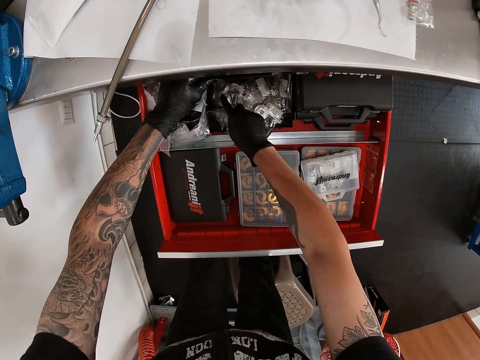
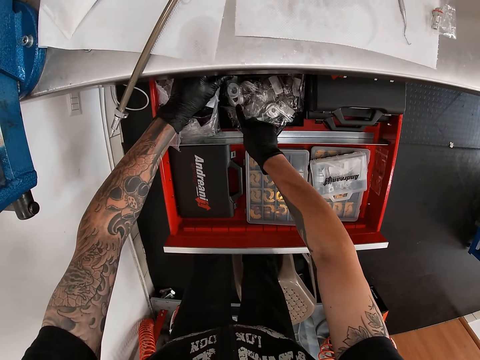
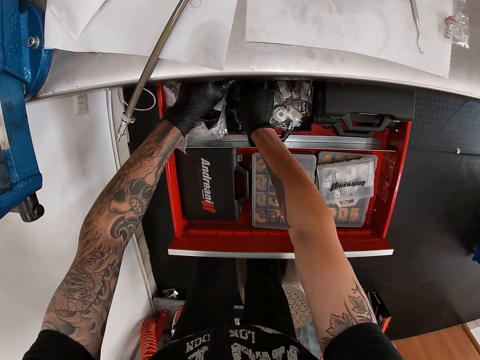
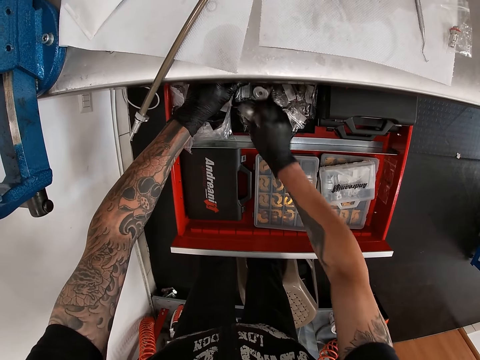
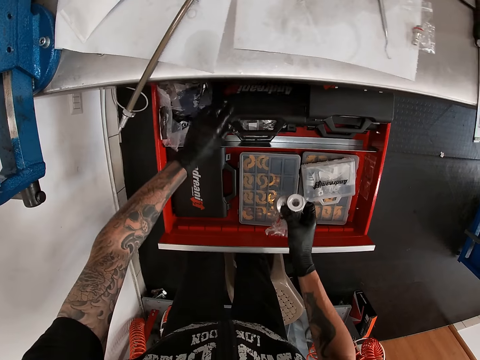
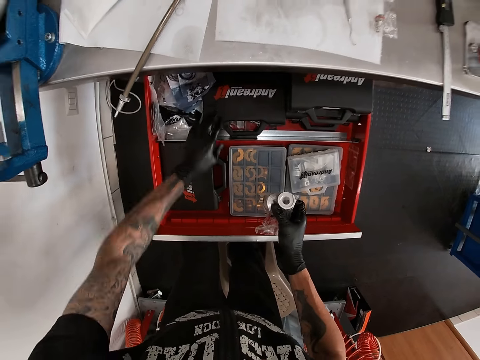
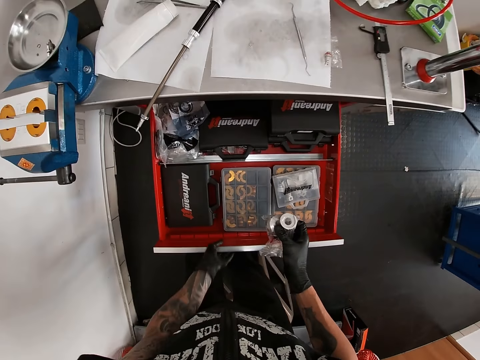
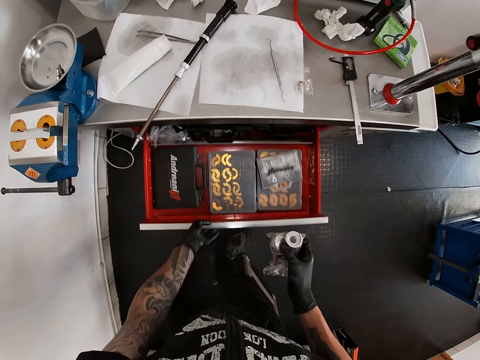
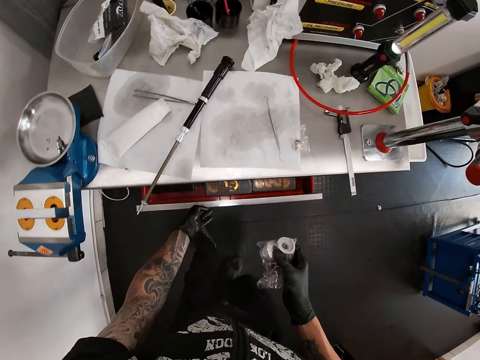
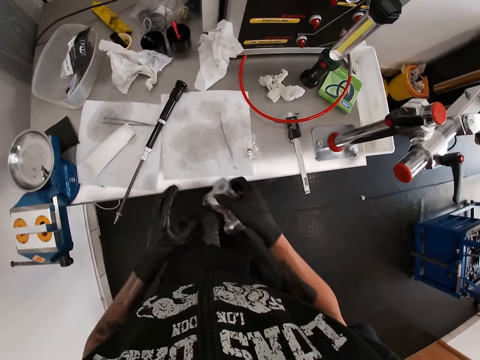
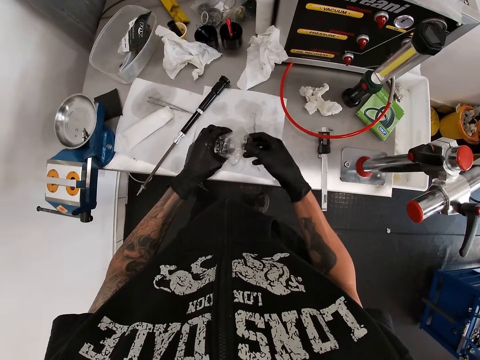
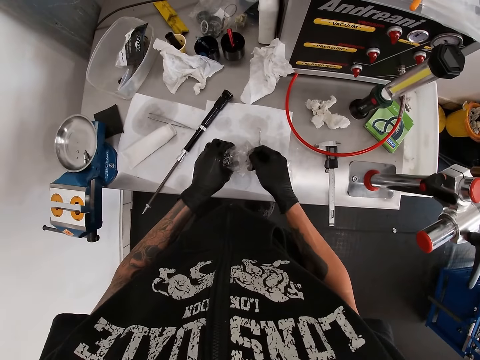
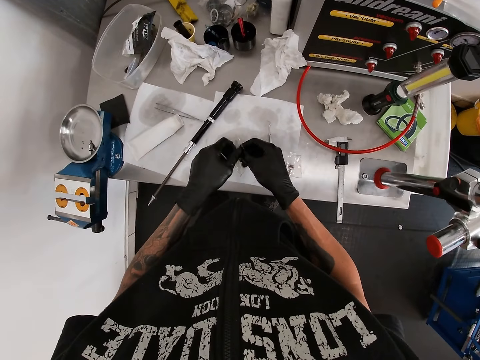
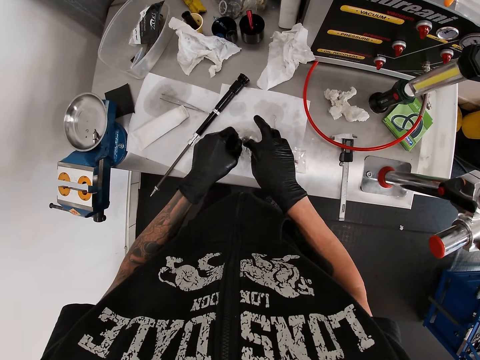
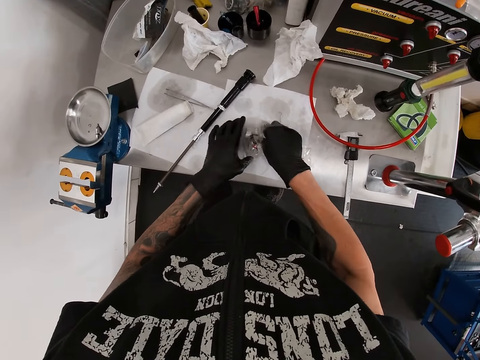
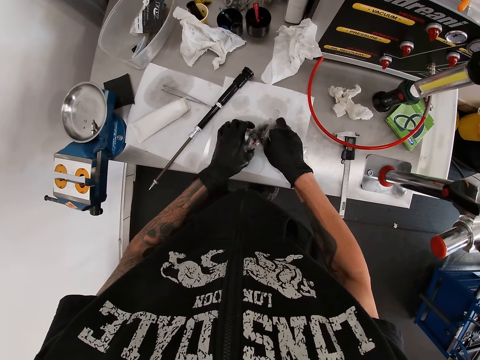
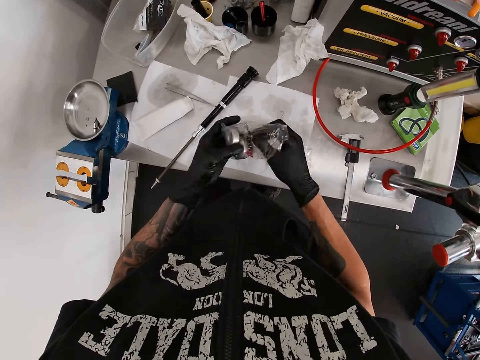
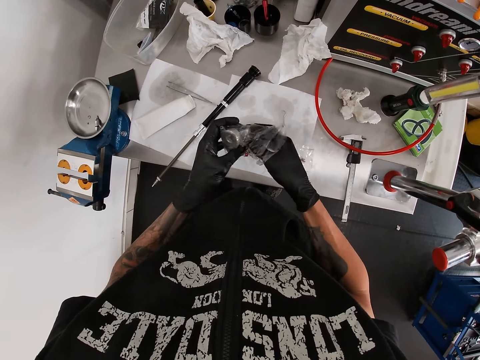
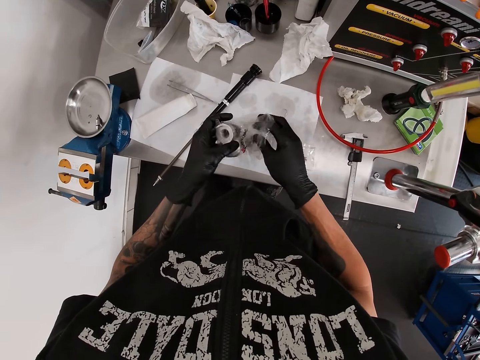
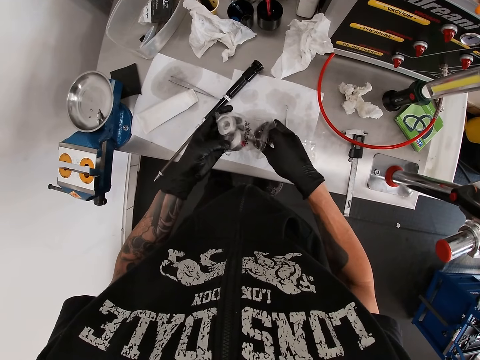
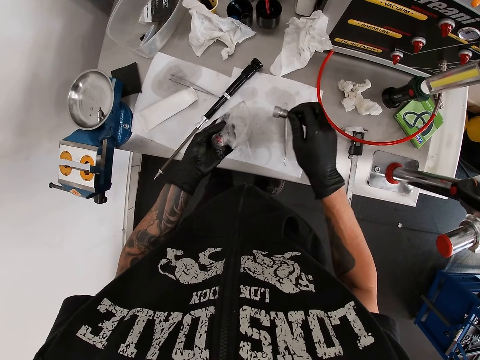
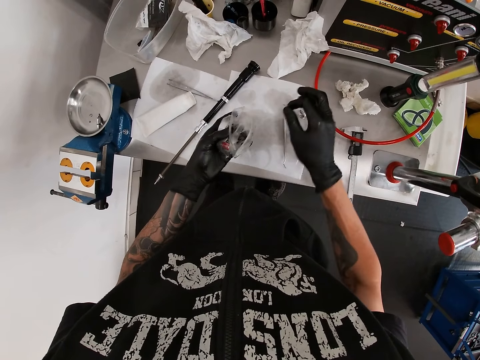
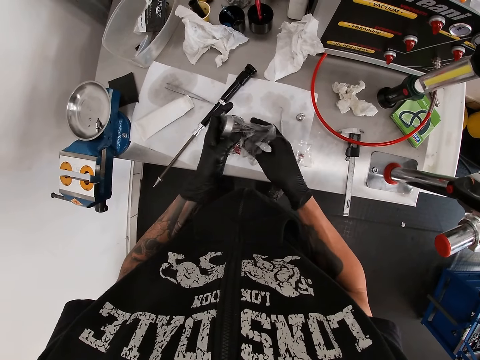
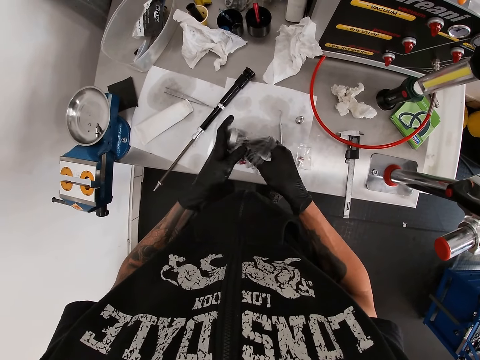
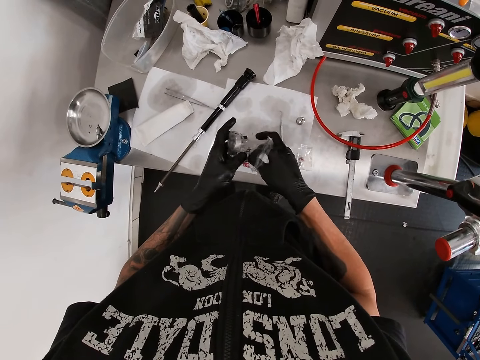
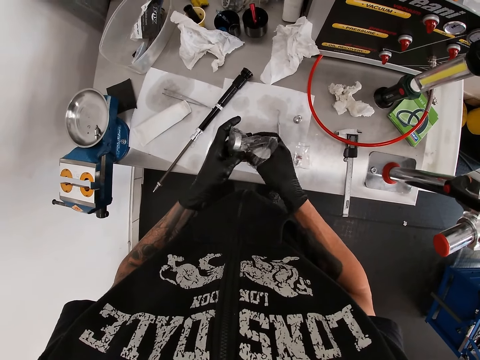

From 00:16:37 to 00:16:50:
The camera wearer touches the paper on the drawer. He picks the polymer bag in the drawer with his right gloved hand. He closes the toolbox with his left gloved hand. He lifts the paper and moves the left hand. He closes the drawer with his left gloved hand. He makes a step. He drops the polymer bag on the paper on the table with his left gloved hand. He opens the paper. He picks the polymer bag from the paper on the table with his left gloved hand. He puts the right hand inside the paper. He picks a hub or bolt from the polymer bag in his left gloved hand with his right gloved hand. He drops the hub on the paper on the table with his right gloved hand. He puts the right hand inside the paper. He picks a mount kit from the polymer bag in his left gloved hand with his right gloved hand.

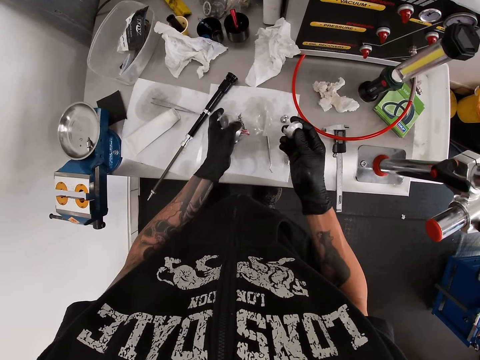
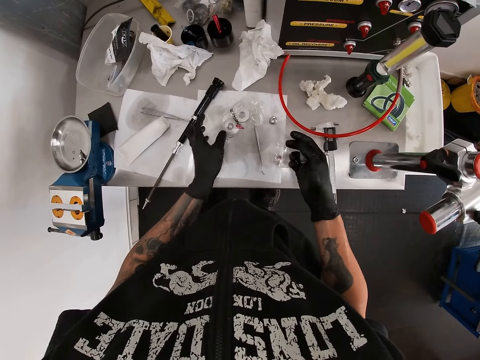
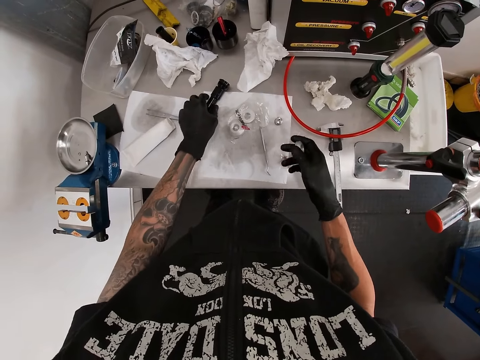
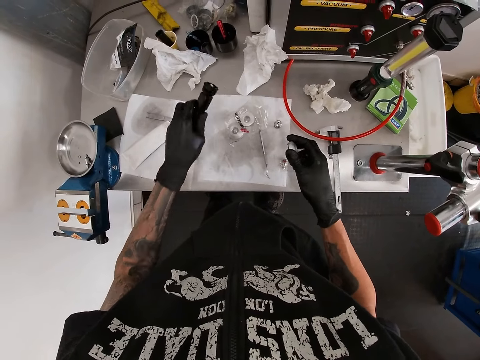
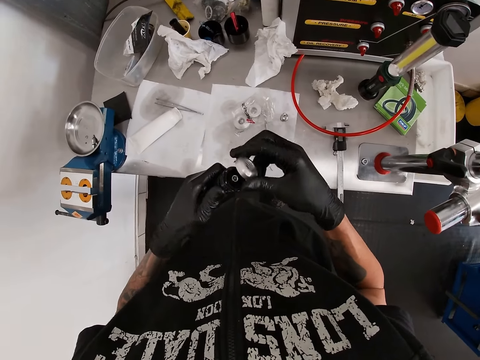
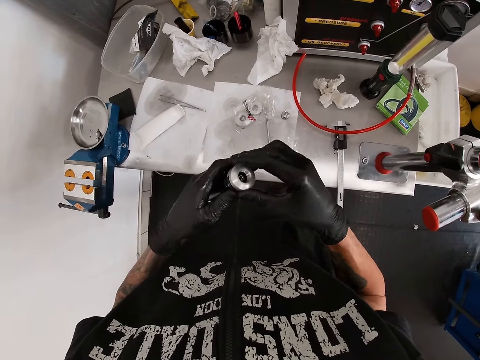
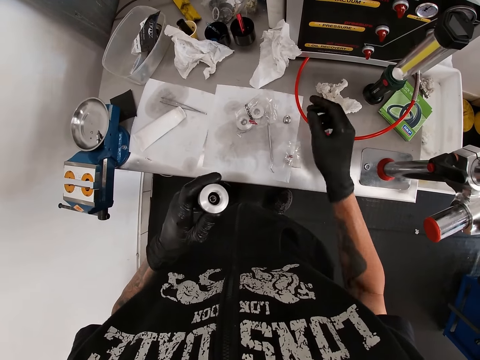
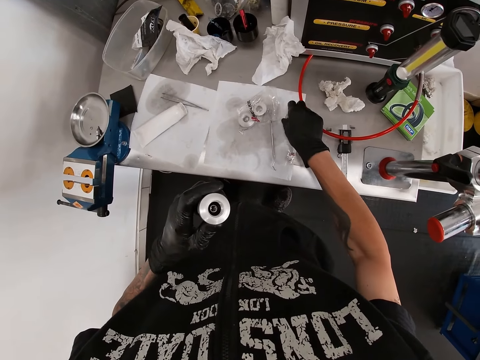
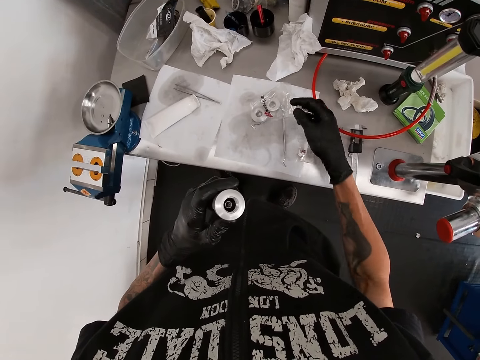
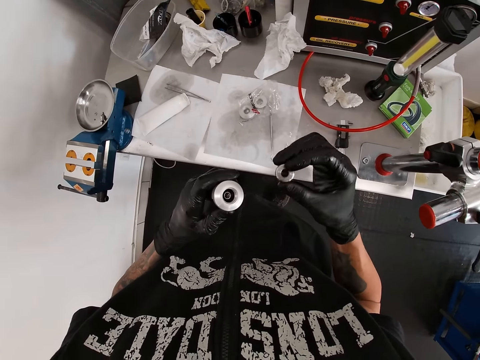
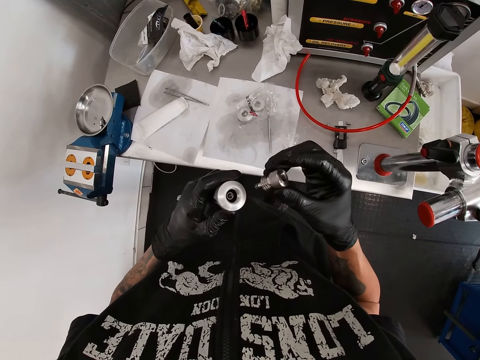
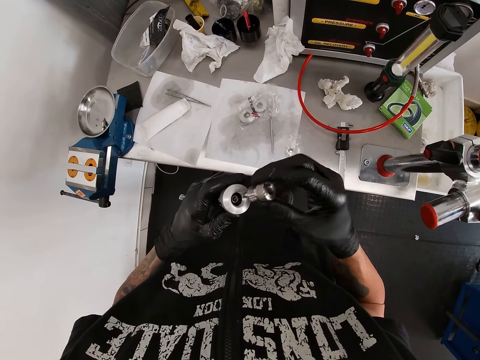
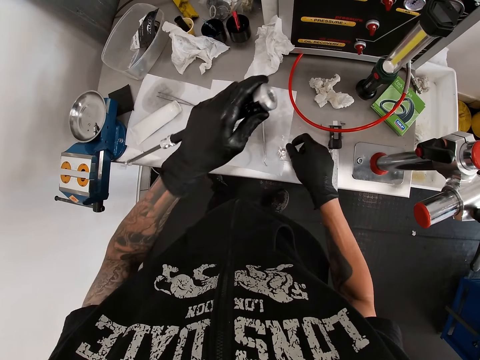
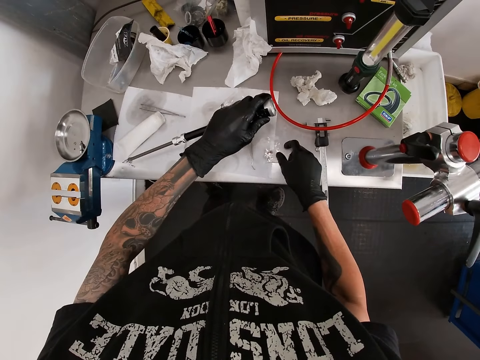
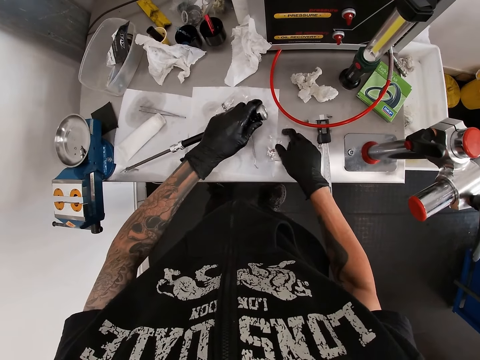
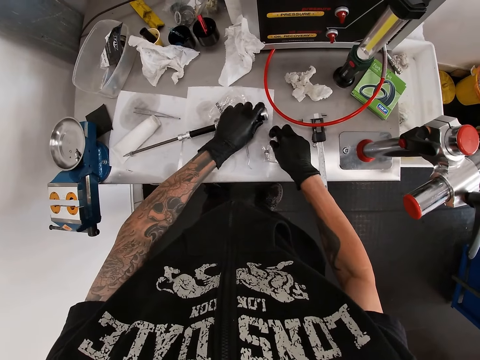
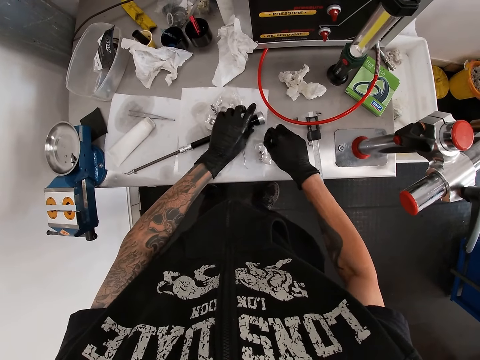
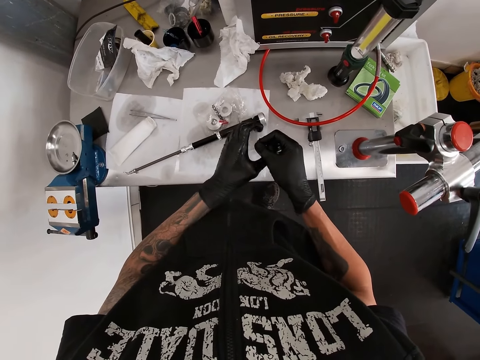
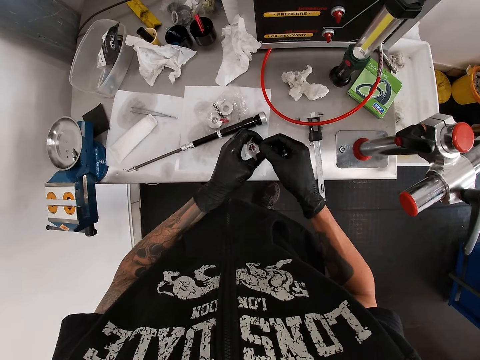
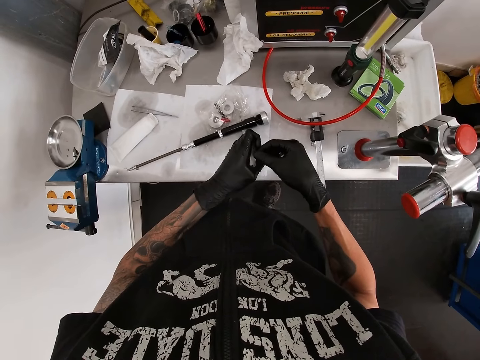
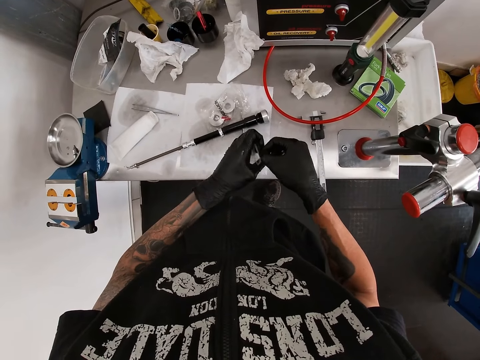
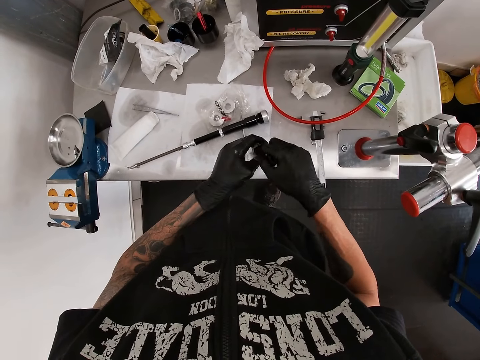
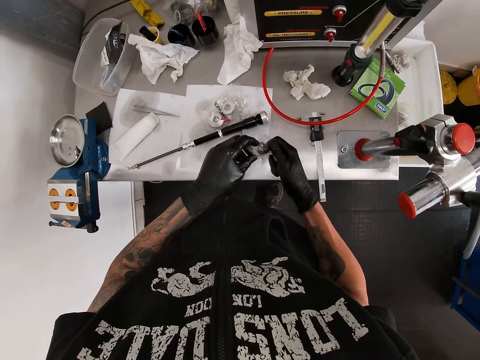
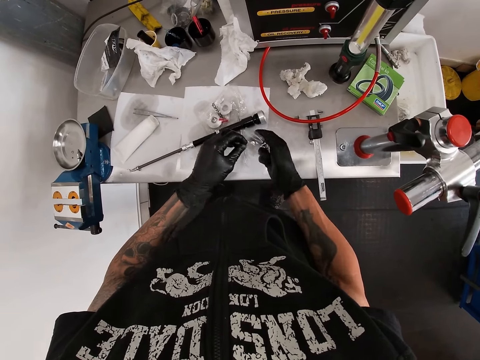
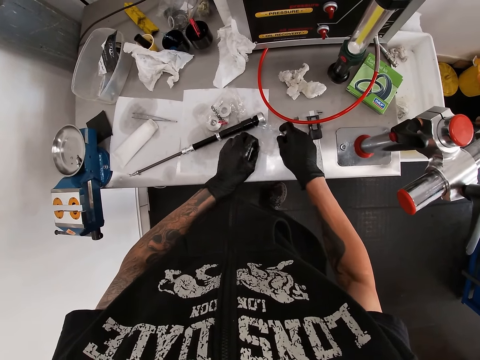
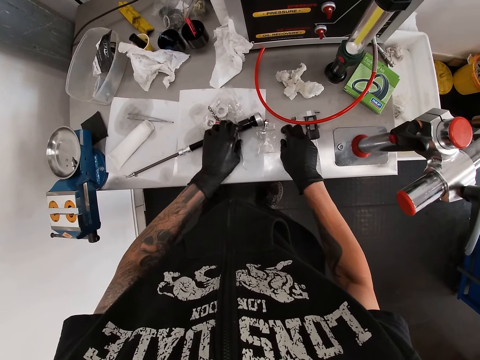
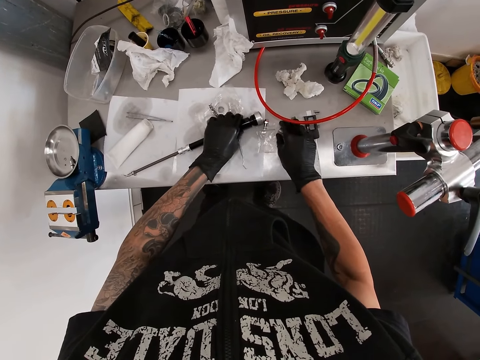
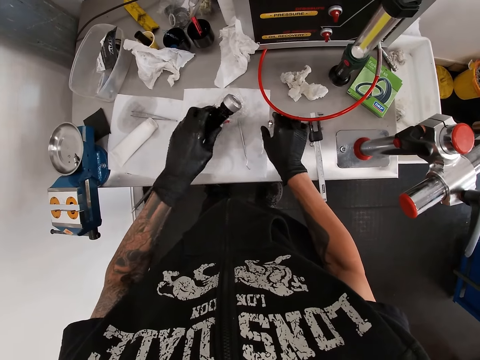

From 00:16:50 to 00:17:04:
The camera wearer drops the polymer bag on the table with his left gloved hand. He moves the left hand. He picks the shock bushing on the paper on the table with his left gloved hand. He fixes the mount kit on the shock bushing with his right gloved hand. He lifts something. He picks the hub on the paper on the table with his right gloved hand. He moves the right hand, moves both hands and looks at the table. He drops the shock bushing on the paper on the table with his left gloved hand. He touches the paper on the table. He picks the polymer bag on the paper on the table with his right gloved hand. He lifts the paper. He picks the hub from the polymer bag in his left hand with his right gloved hand. He opens the paper. He drops the hub on the paper with his left gloved hand. He drops the polymer bag on the paper with his left gloved hand. He picks the shock bushing on the paper on the table with his left gloved hand.
